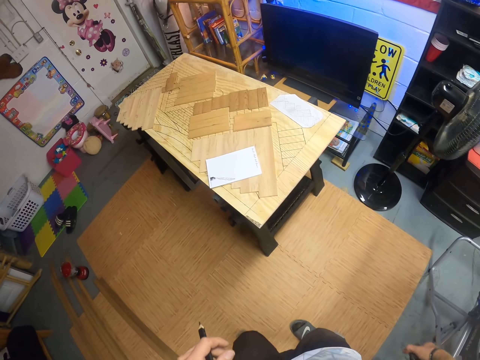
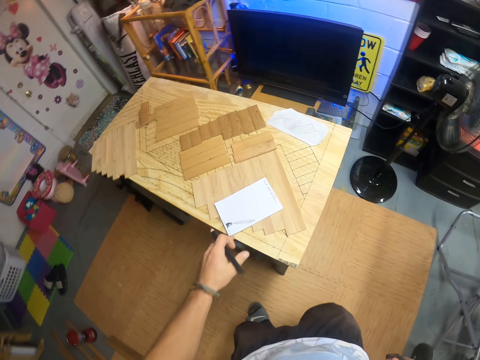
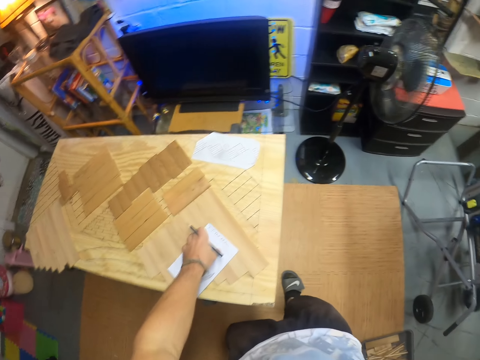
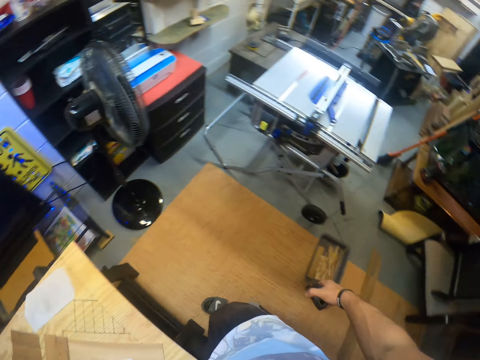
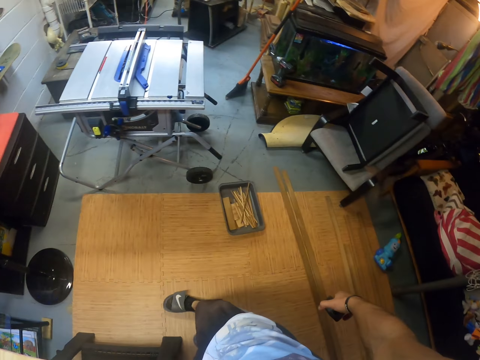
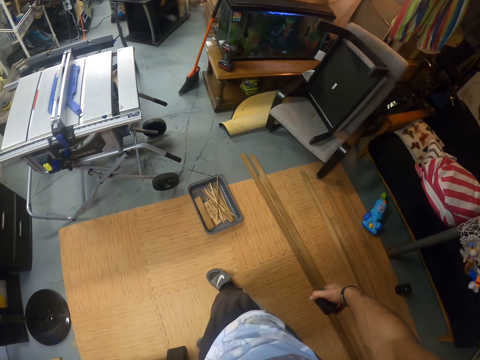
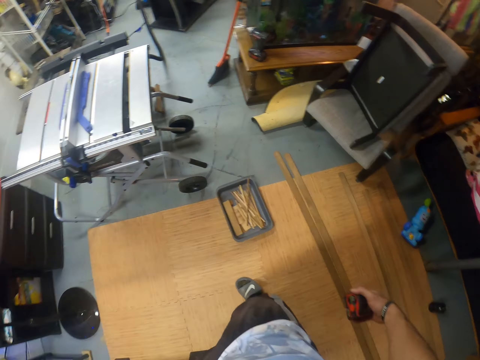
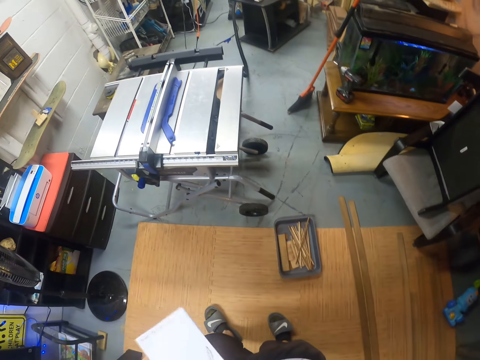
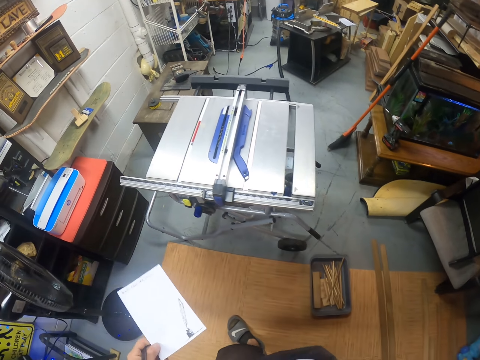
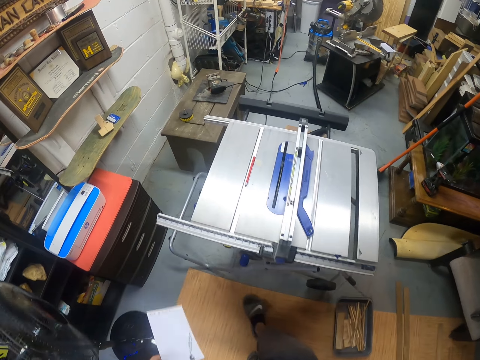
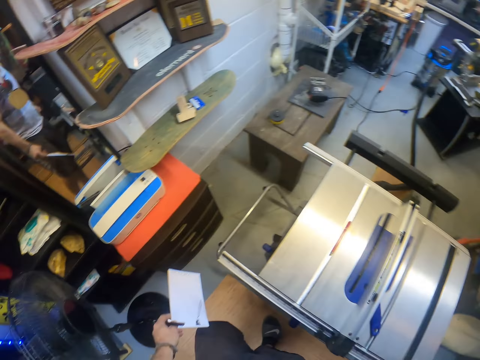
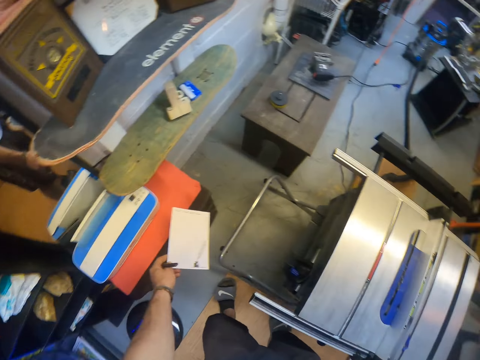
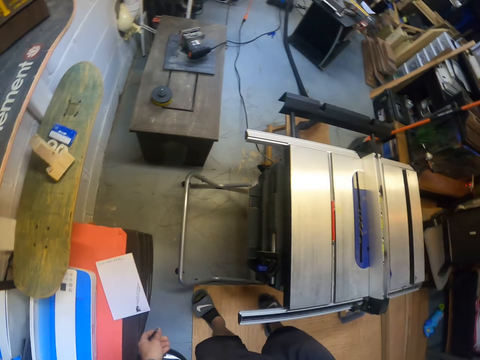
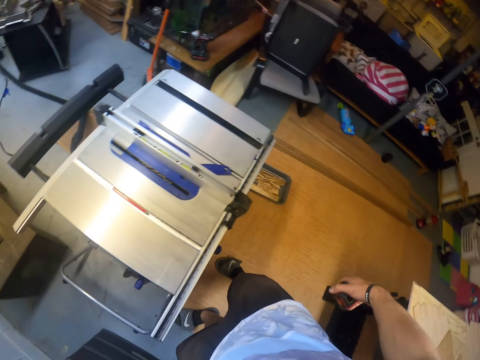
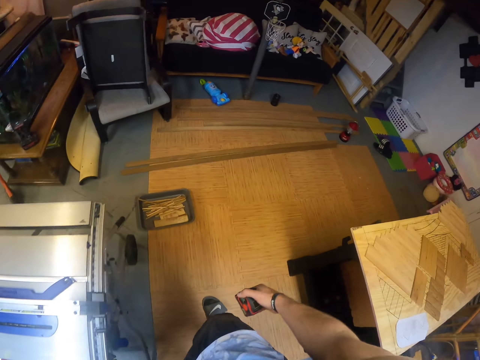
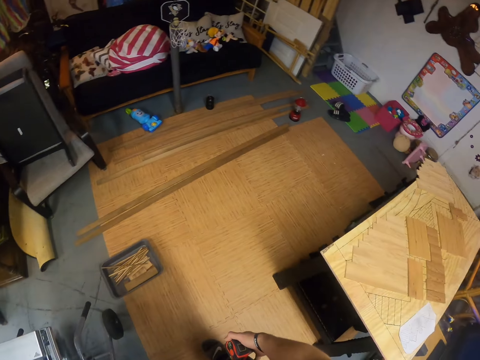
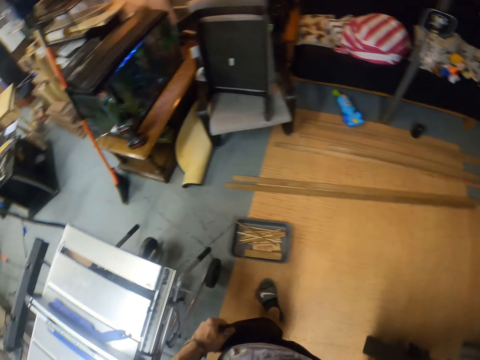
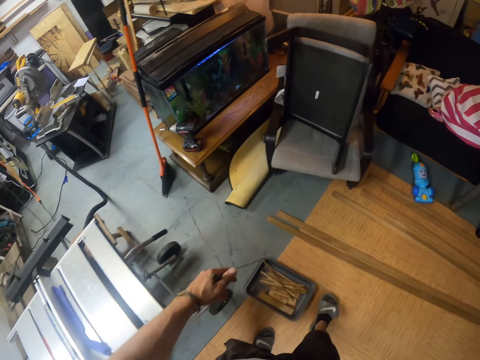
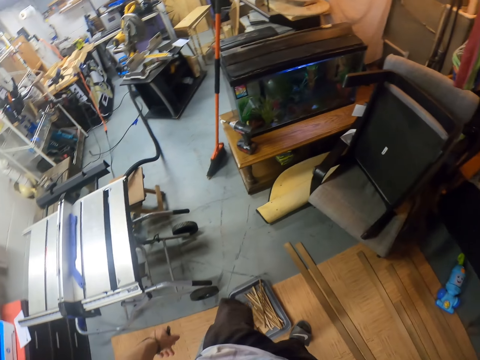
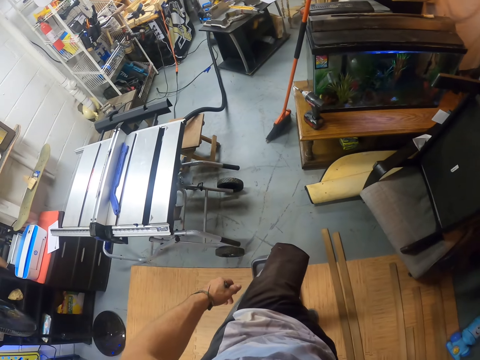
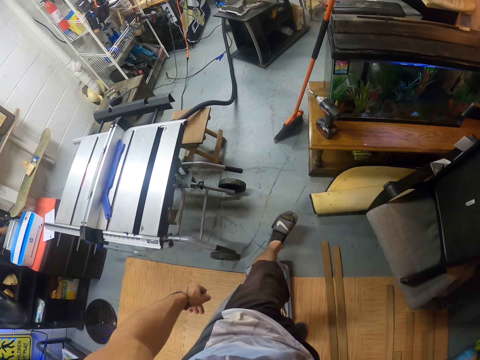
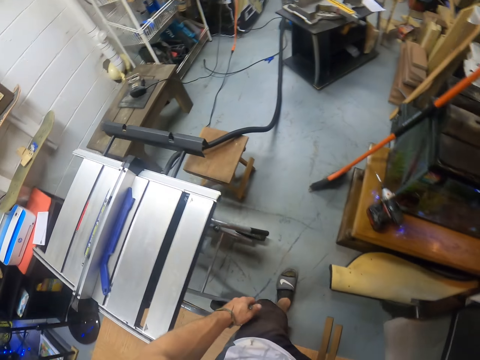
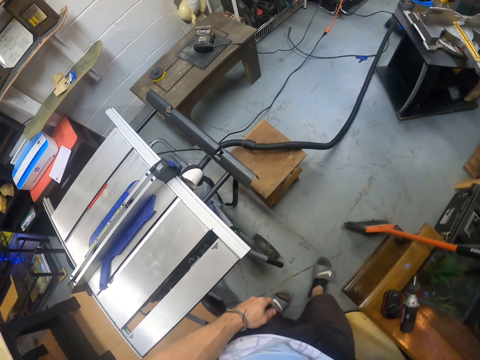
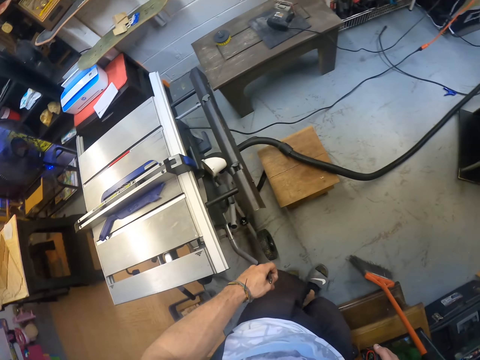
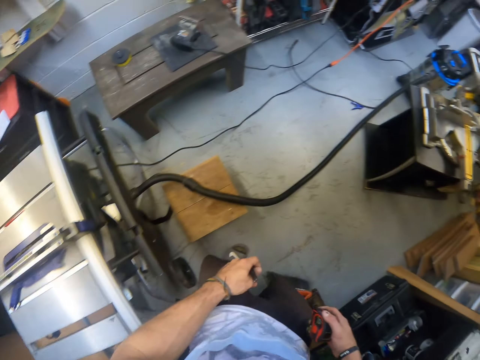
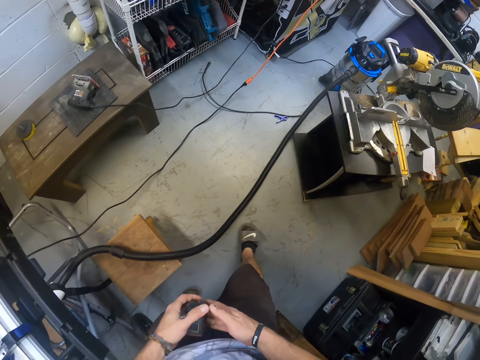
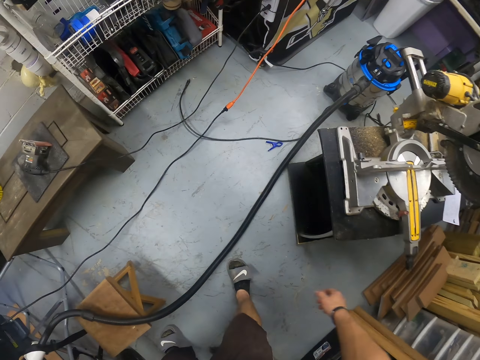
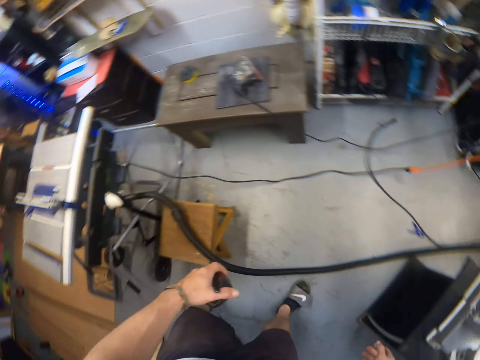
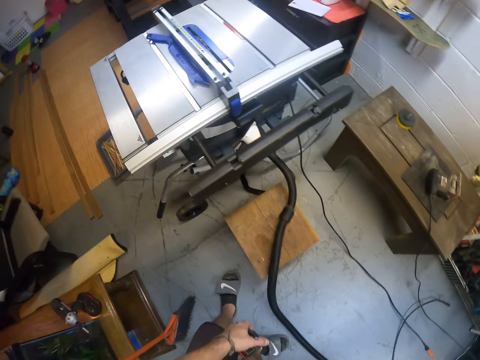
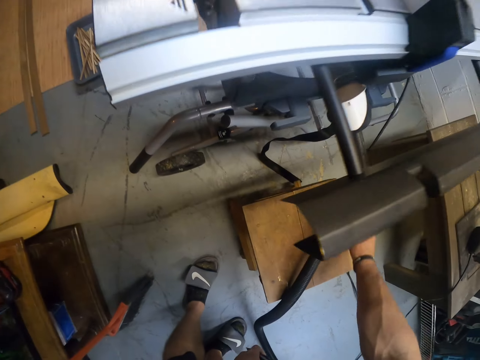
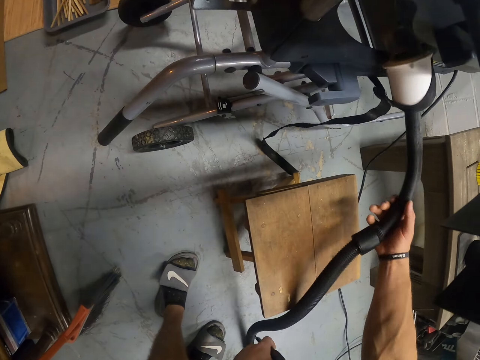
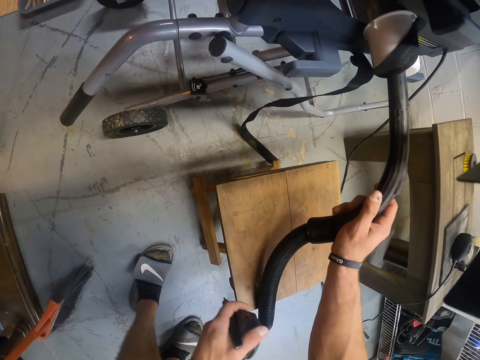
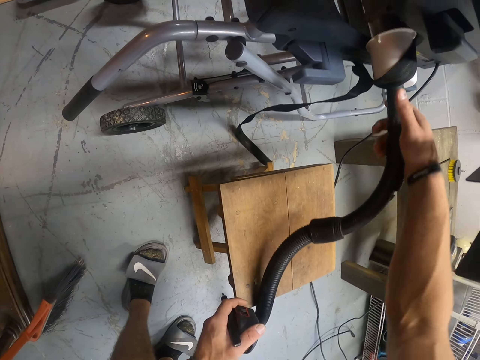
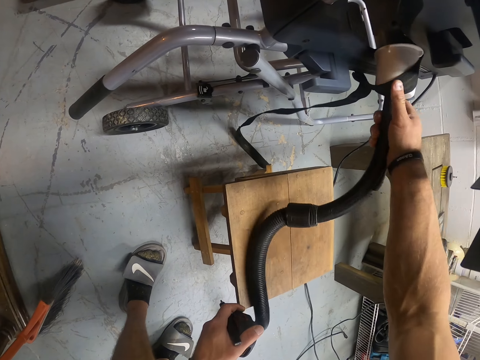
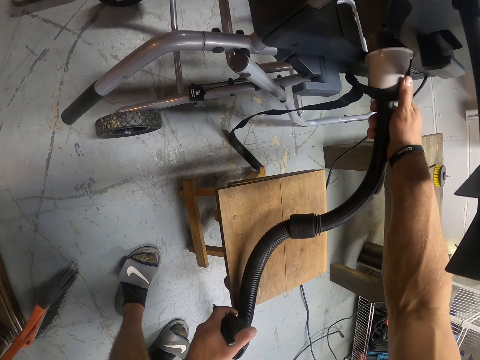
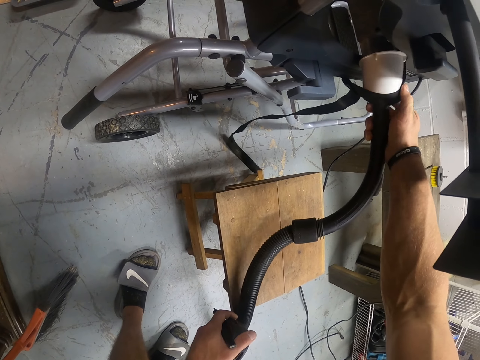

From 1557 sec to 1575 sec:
The camera wearer picks up the notebook from the table with his left hand. He looks around the room. He walks around the room. He drops the notebook in his left hand on a table. He passes the measuring tape from his right hand to his left hand. He adjusts the vacuum hose on the table saw with his right hand.

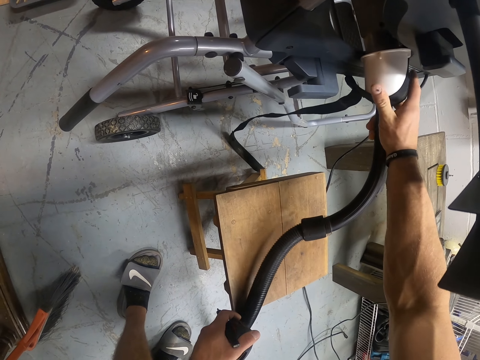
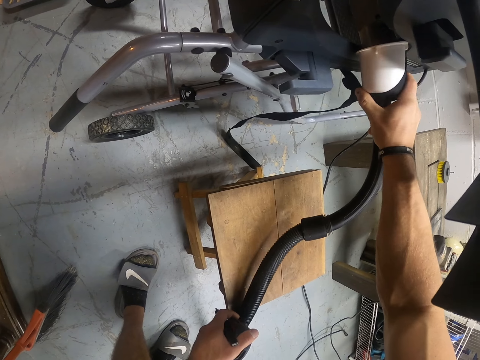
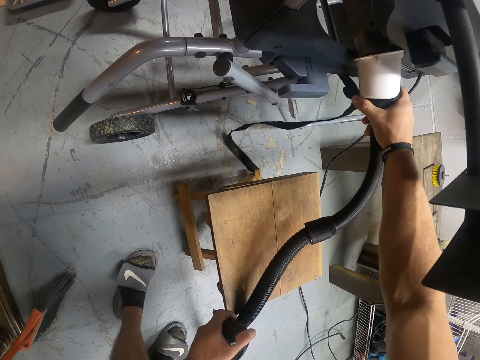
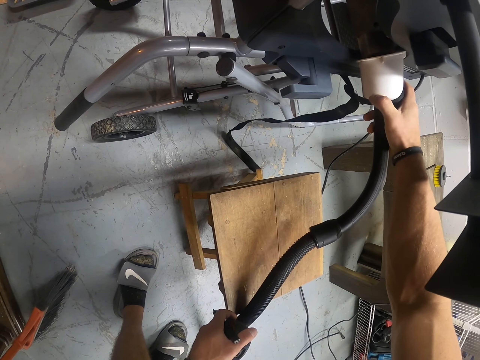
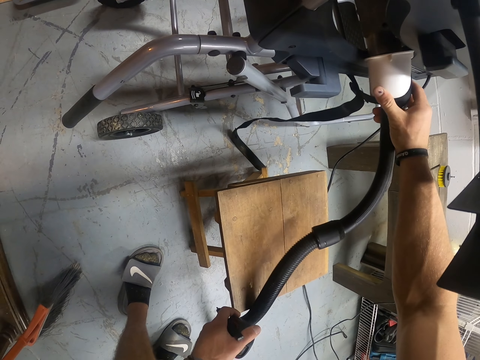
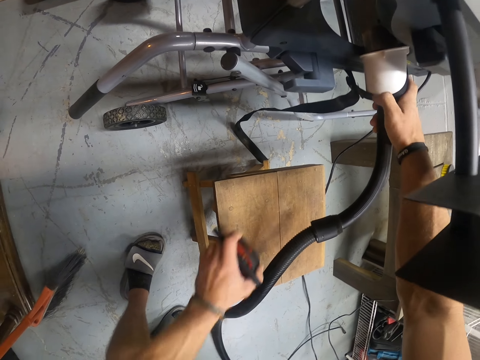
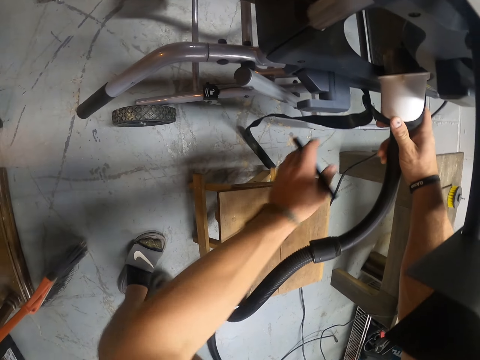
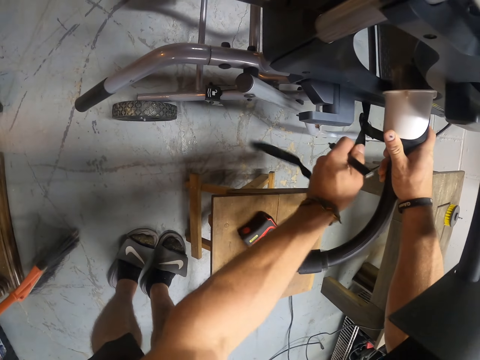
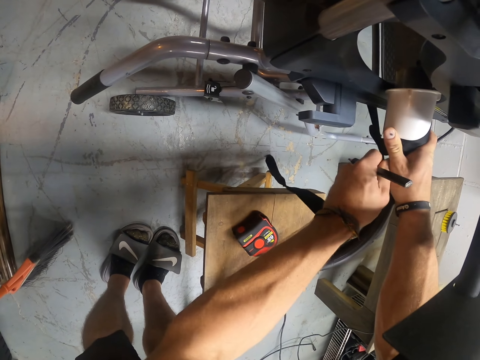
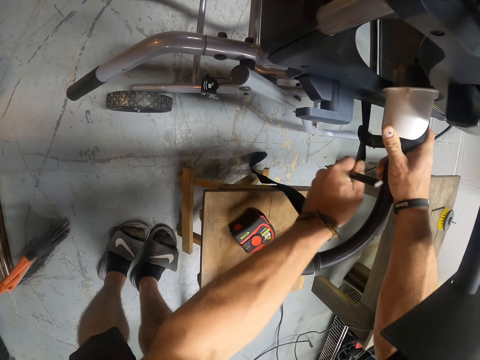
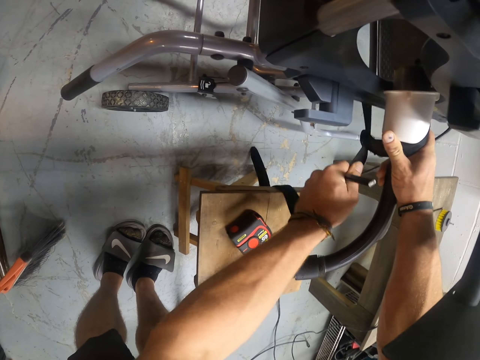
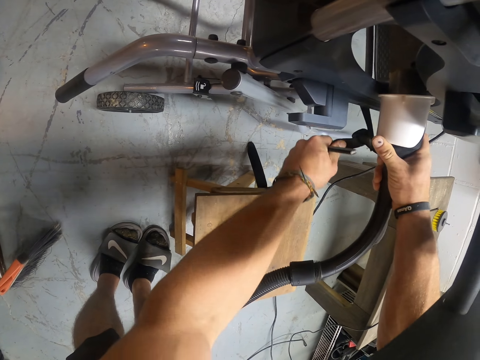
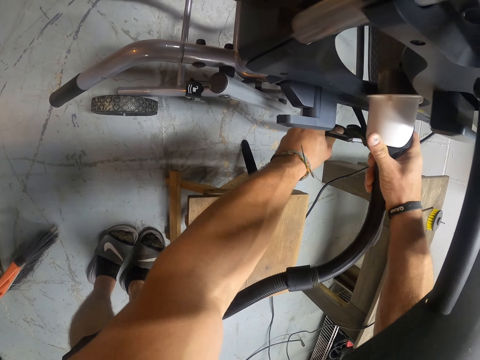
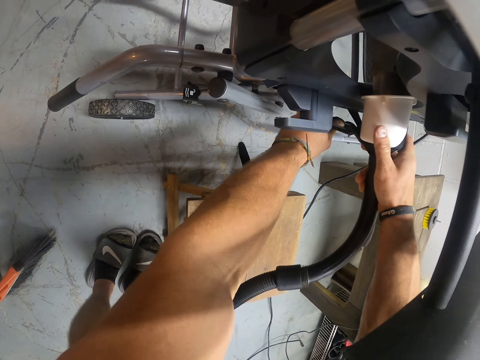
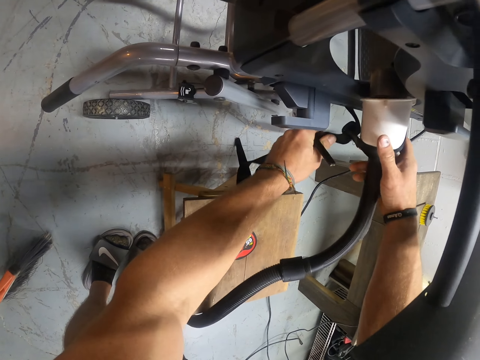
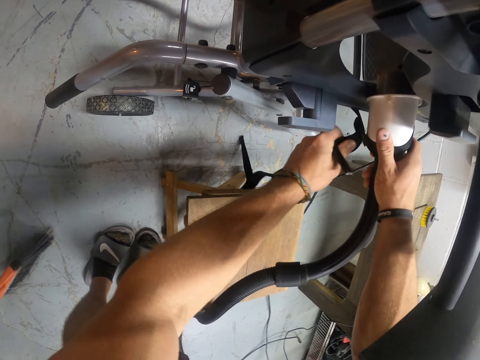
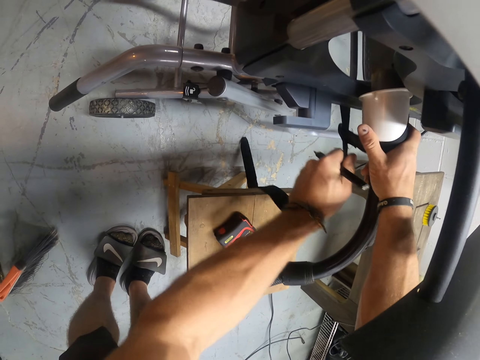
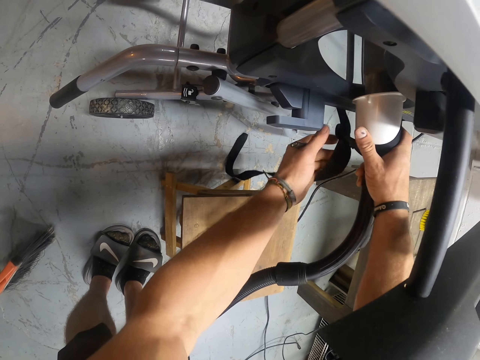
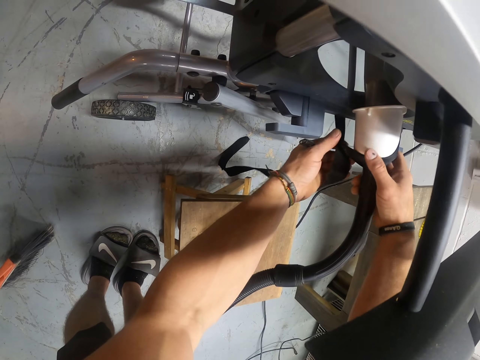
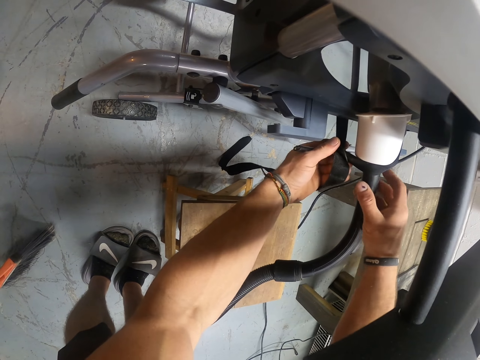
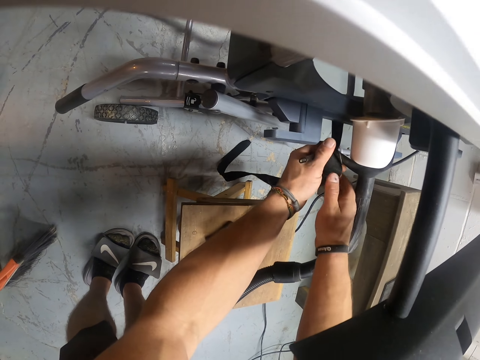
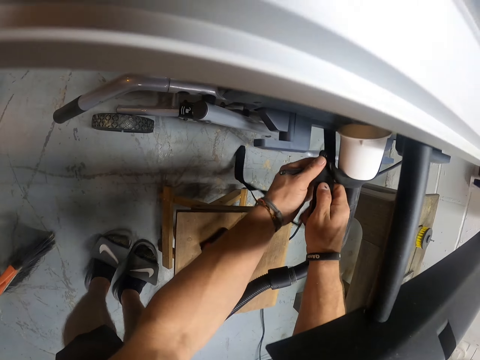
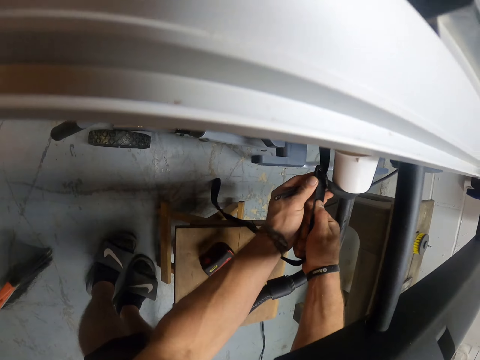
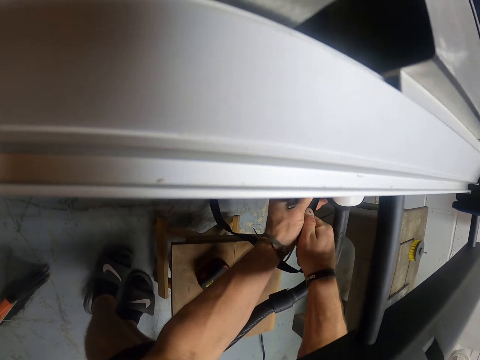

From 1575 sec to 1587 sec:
The camera wearer holds something with the right hand. He drops the measuring tape in his left hand on the wooden stool. He adjusts the vacuum hose and rope with both hands.
